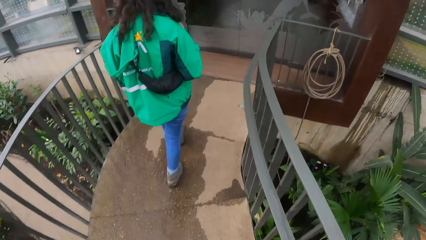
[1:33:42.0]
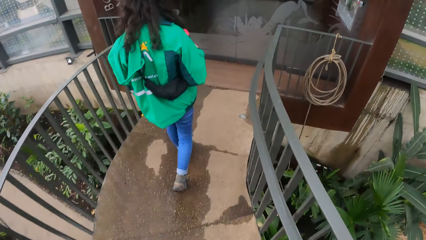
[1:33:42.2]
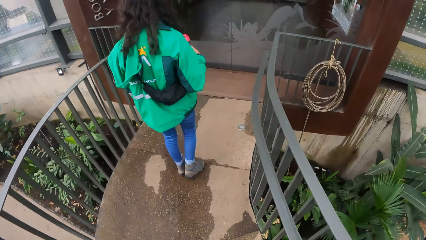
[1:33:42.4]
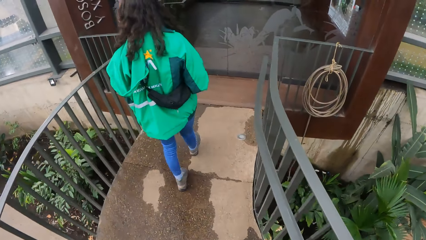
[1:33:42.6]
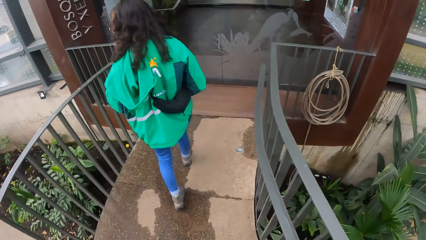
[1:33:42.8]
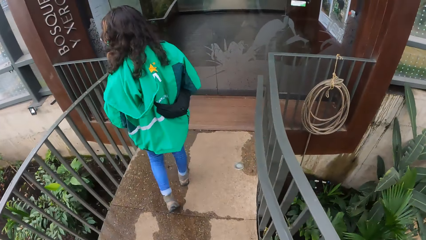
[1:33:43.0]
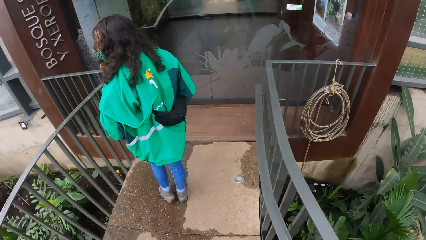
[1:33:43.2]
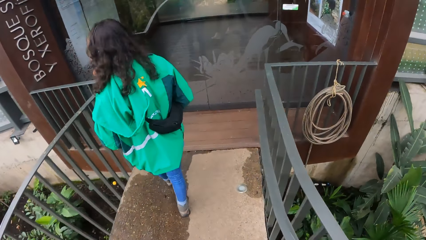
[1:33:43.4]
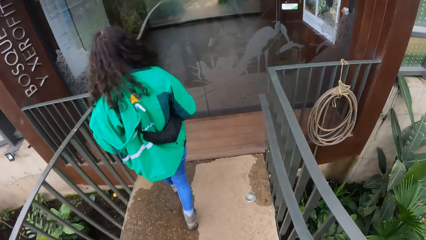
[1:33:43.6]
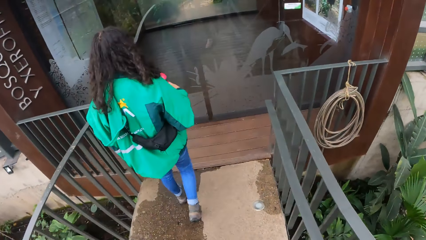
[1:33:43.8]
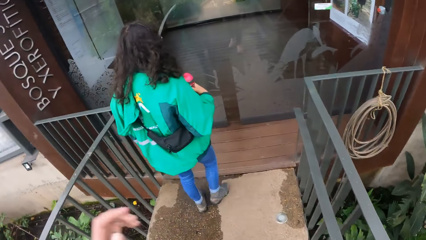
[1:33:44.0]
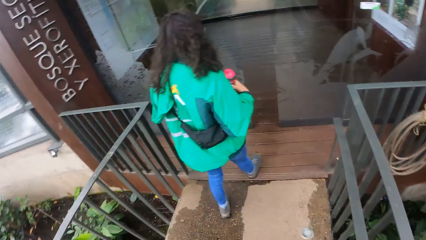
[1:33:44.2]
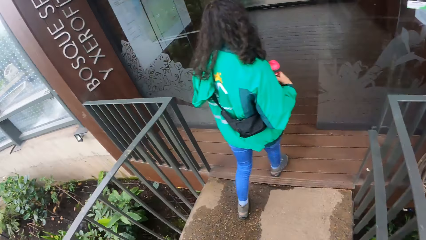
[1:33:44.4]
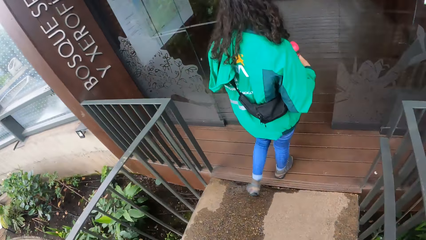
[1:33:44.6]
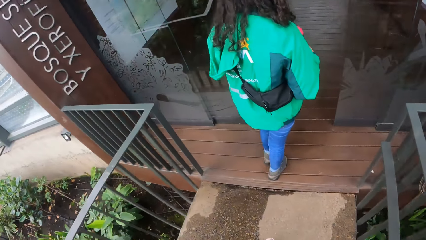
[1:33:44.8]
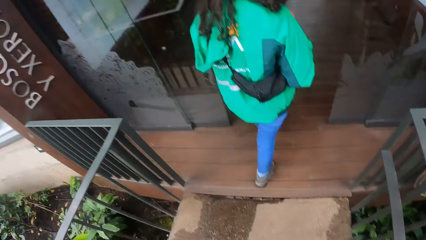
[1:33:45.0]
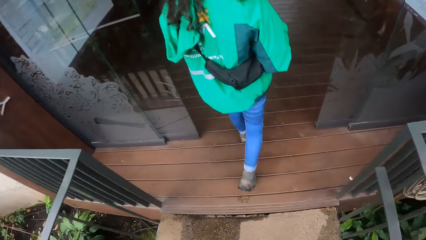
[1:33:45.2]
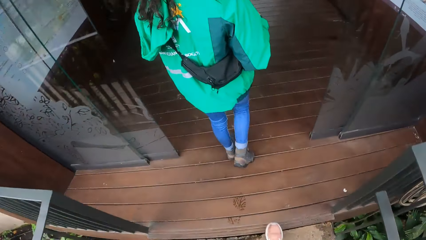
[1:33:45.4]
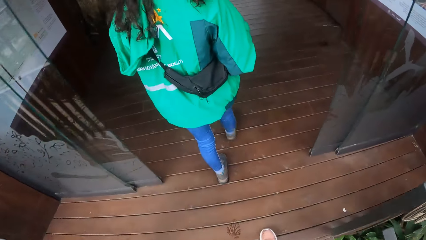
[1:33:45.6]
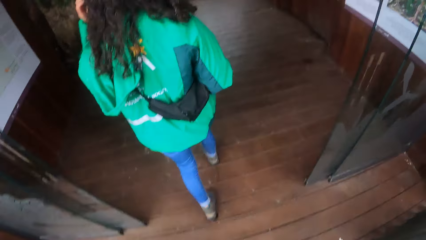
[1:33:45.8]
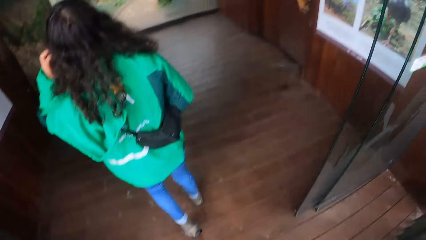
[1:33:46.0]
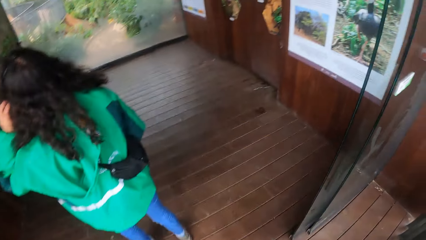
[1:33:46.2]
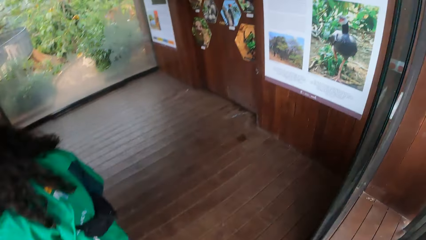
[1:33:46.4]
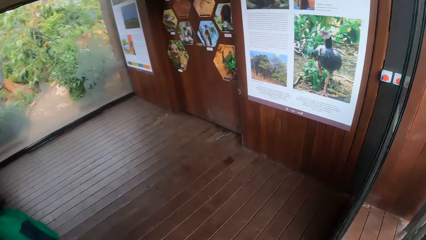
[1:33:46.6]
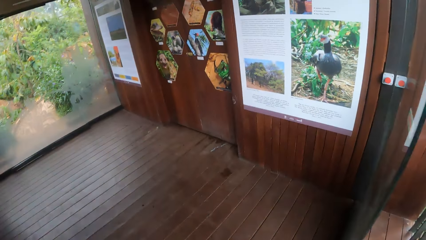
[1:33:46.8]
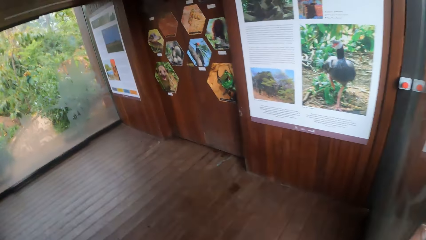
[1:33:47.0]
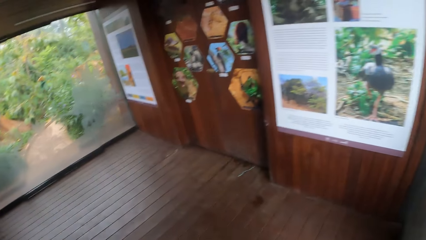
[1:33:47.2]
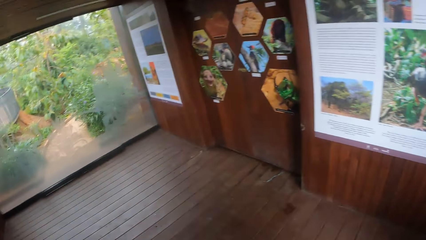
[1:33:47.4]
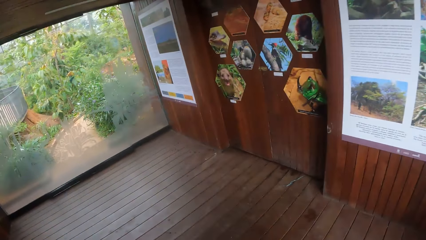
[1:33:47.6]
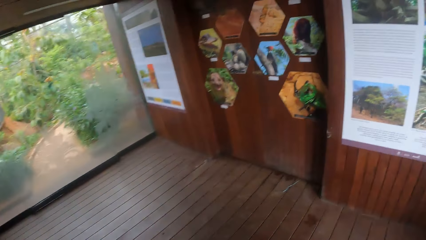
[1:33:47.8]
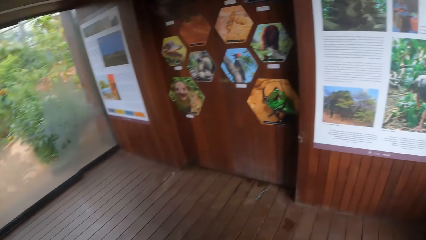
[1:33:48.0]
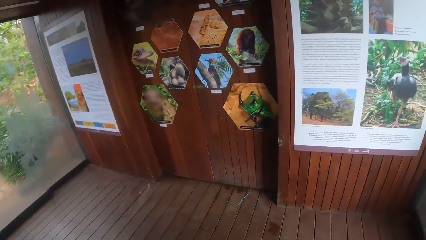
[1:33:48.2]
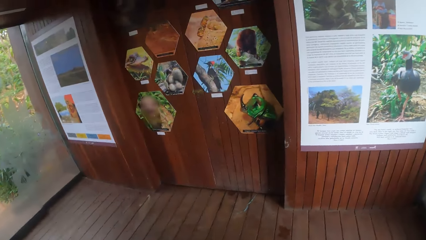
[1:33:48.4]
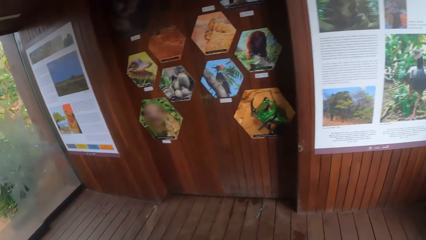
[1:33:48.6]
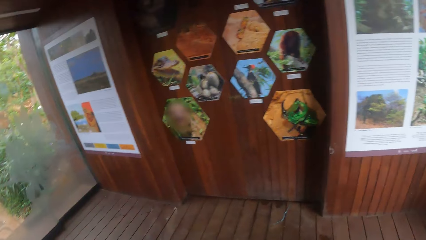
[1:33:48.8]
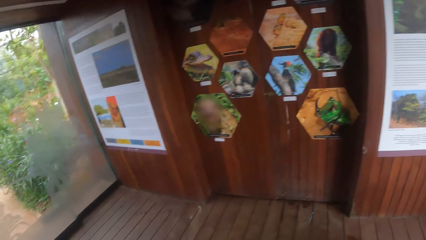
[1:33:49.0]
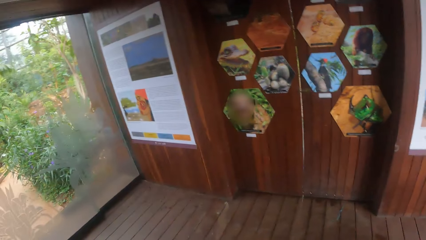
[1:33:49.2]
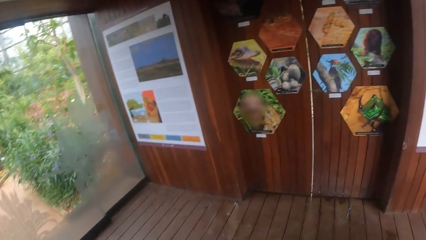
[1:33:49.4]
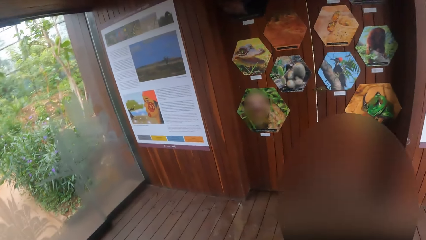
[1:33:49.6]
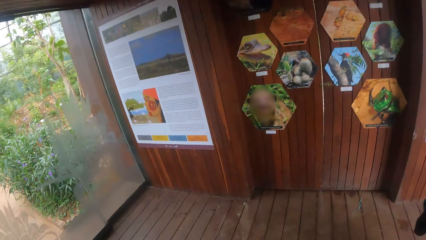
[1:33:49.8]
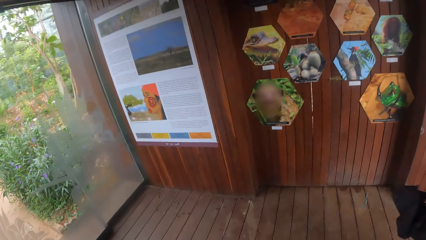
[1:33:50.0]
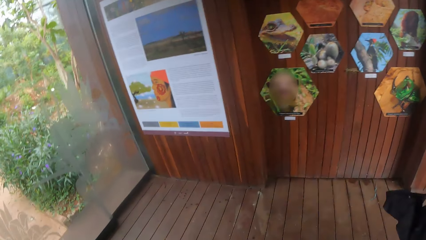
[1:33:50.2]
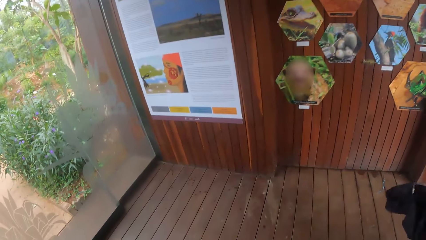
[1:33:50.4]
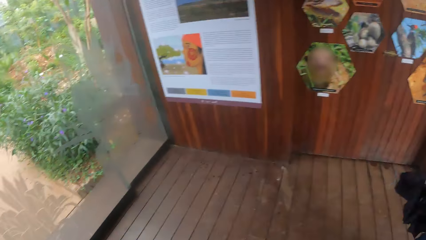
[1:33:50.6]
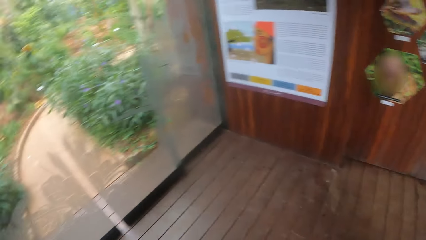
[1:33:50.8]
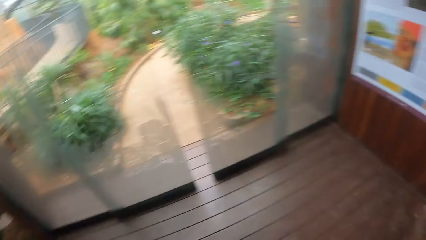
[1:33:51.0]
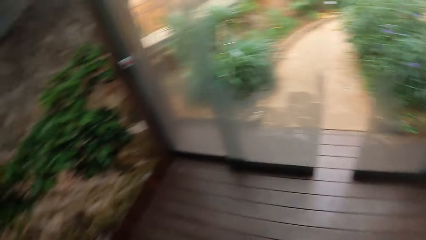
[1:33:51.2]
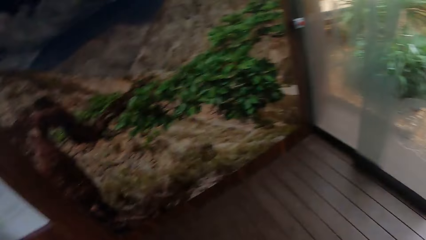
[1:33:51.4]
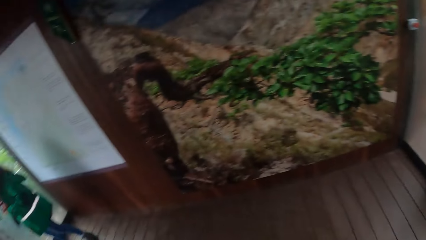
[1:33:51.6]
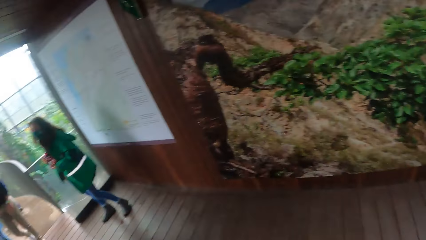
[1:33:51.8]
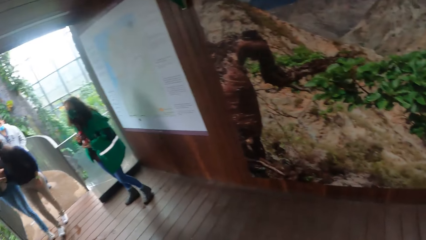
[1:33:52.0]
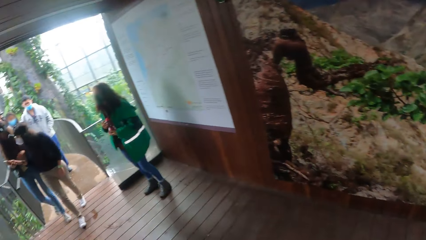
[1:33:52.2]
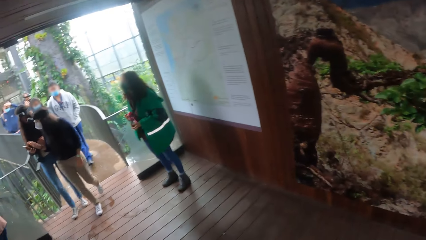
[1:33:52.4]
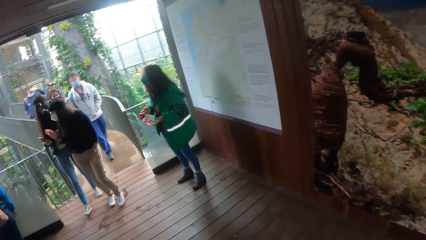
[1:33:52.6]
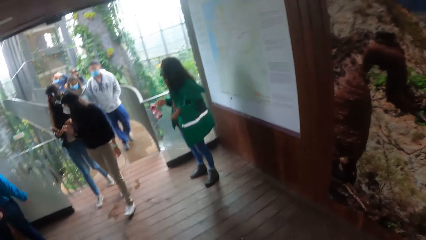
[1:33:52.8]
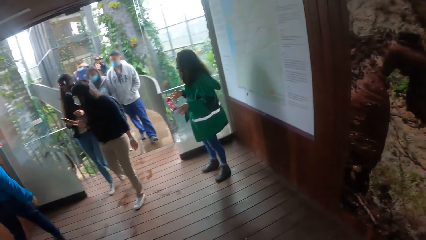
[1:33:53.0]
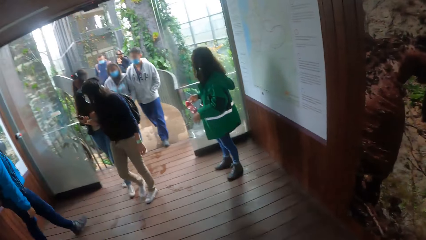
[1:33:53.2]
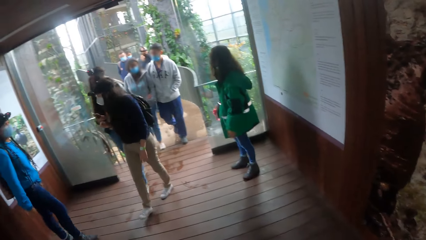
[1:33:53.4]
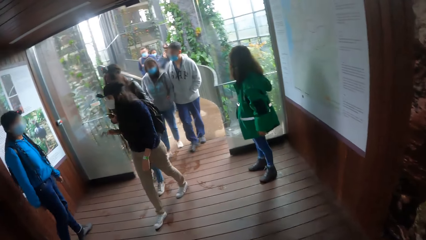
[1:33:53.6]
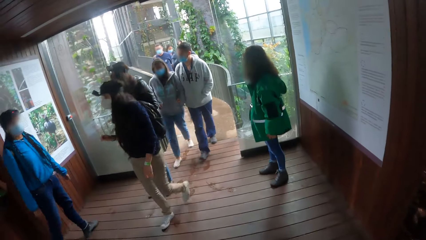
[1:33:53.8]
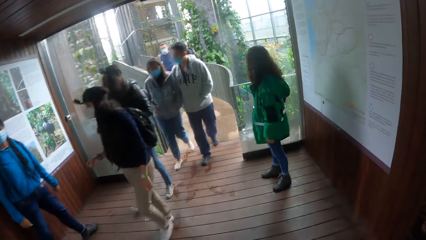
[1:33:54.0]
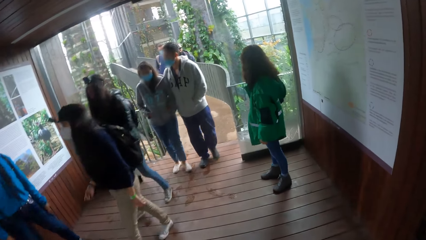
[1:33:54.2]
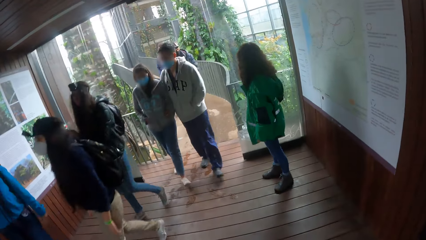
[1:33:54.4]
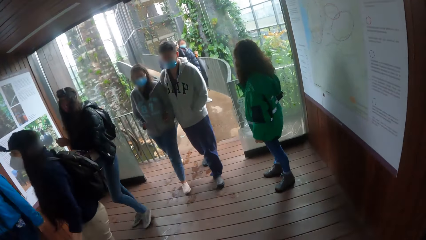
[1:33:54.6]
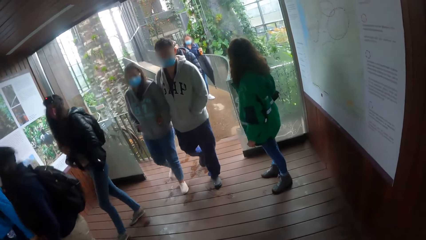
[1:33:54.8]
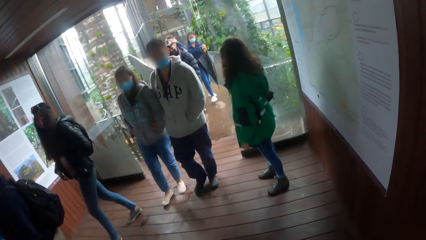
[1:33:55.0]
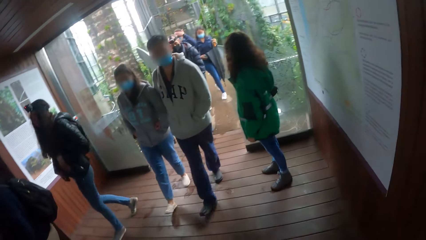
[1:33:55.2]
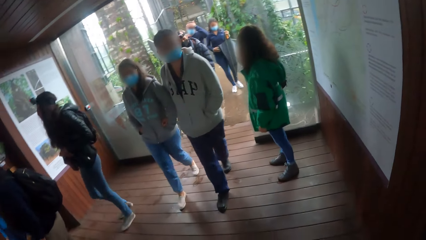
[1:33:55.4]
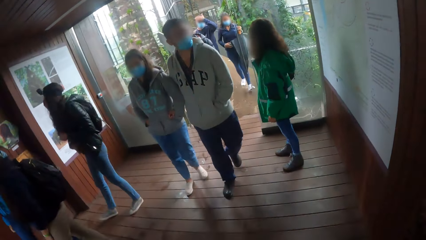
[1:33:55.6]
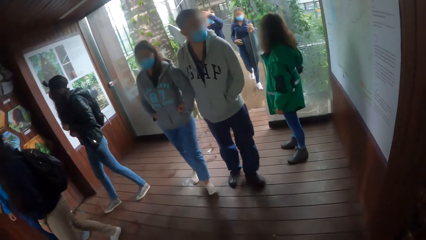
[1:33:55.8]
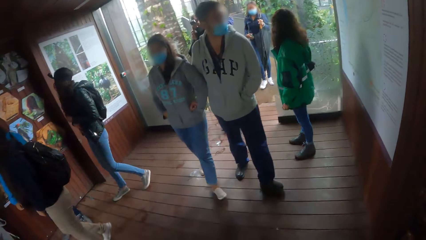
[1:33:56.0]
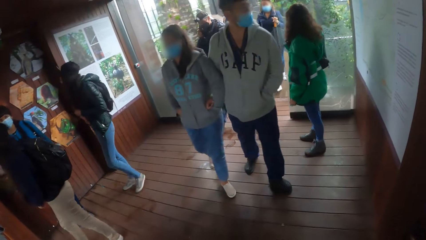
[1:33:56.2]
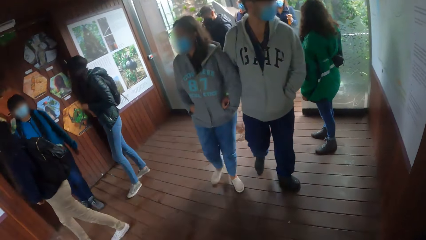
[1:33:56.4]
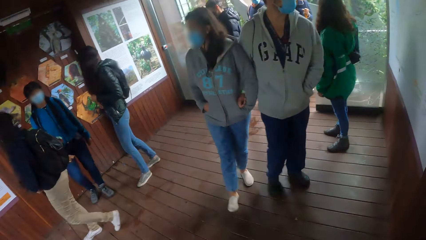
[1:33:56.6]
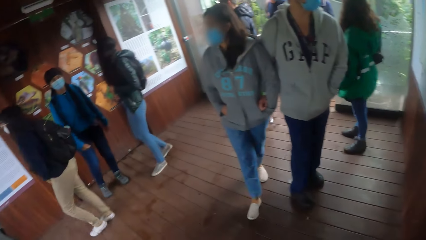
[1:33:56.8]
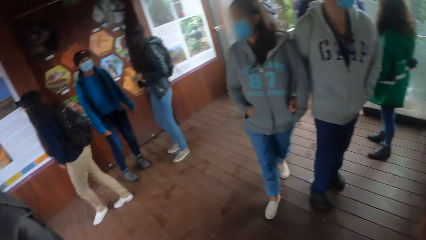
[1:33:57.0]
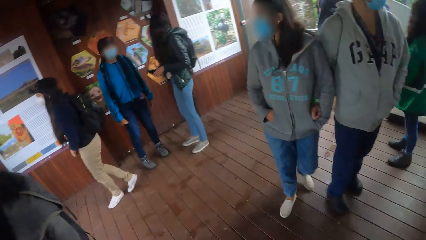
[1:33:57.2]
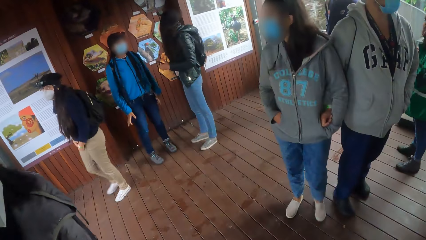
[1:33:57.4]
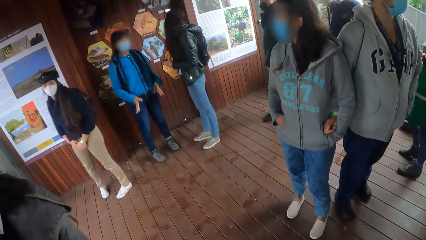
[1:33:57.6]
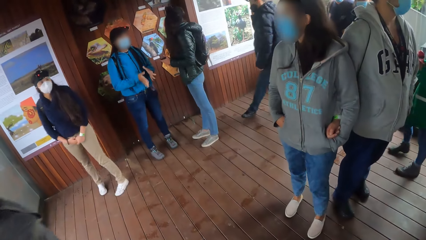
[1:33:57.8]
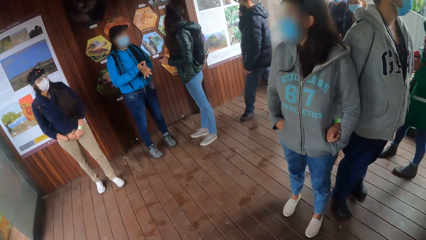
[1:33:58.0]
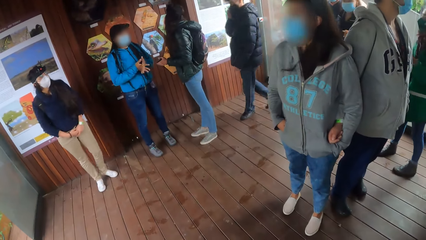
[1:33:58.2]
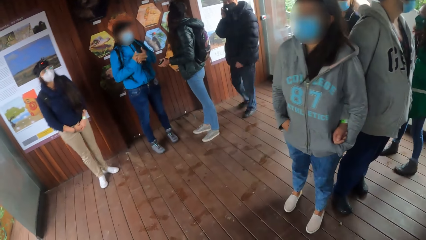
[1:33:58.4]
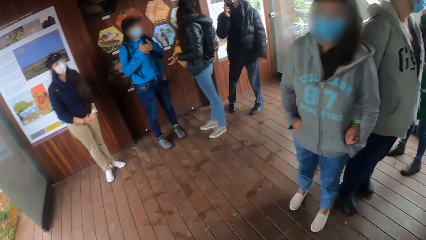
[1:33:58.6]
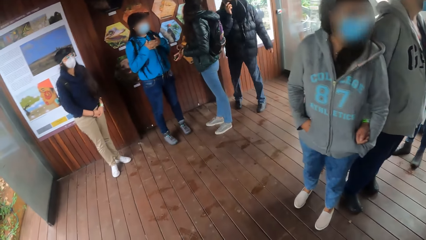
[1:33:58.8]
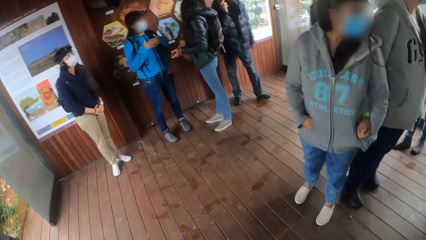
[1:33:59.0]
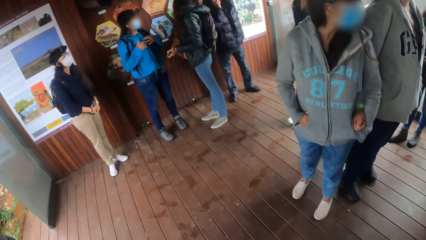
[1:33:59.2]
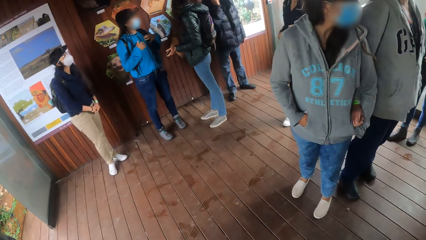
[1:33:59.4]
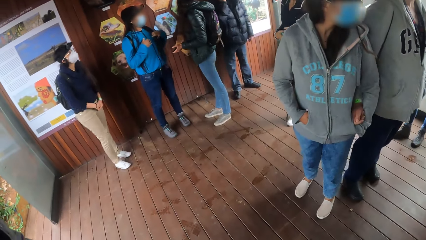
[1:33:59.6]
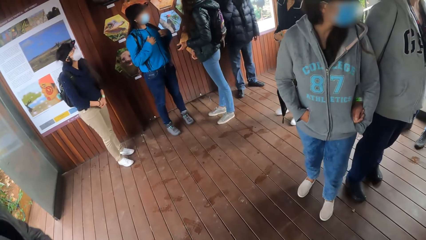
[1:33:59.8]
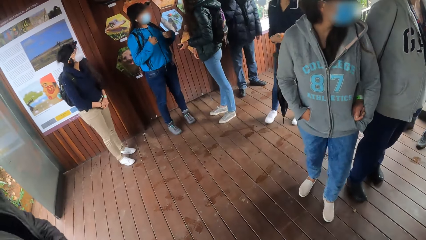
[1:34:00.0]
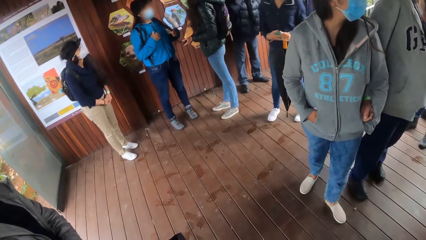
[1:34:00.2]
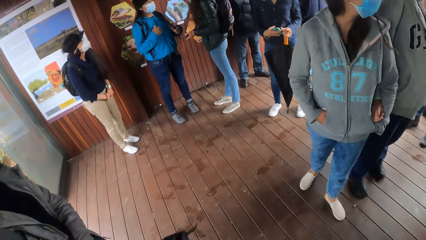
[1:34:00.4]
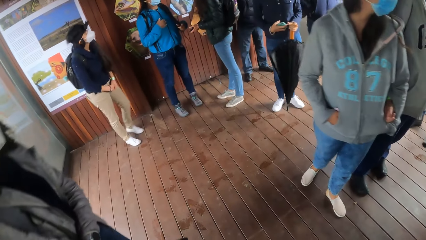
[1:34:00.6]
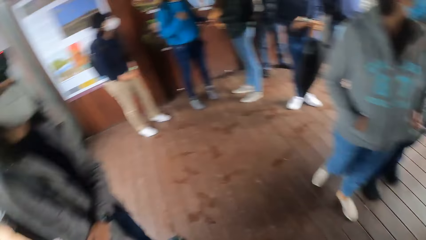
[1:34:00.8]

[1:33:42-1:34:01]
The tour guide enters a waiting area. The camera wearer enters the waiting area. A woman wipes a phone in her right hand on her jacket. The woman passes the phone from her right hand to her left hand. Another woman joins both hands together. The camera wearer is standing around with the others.
